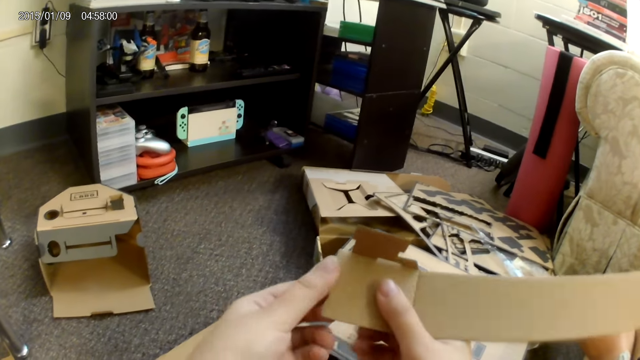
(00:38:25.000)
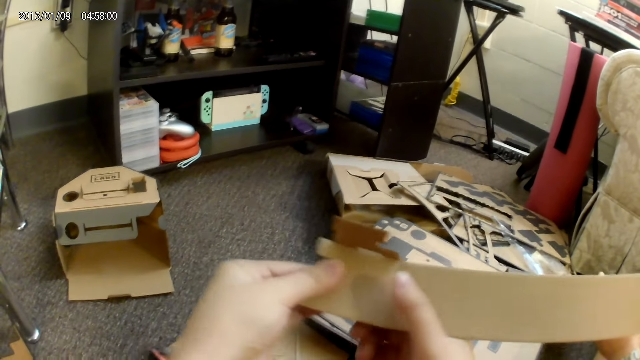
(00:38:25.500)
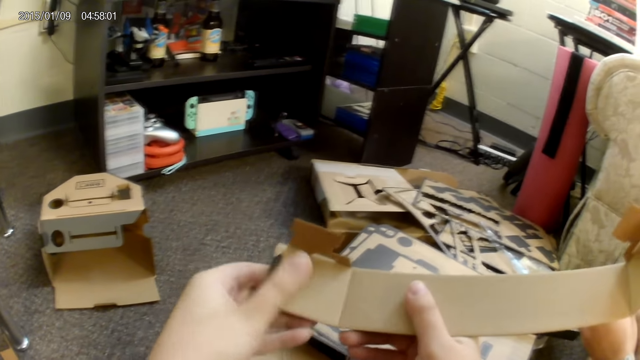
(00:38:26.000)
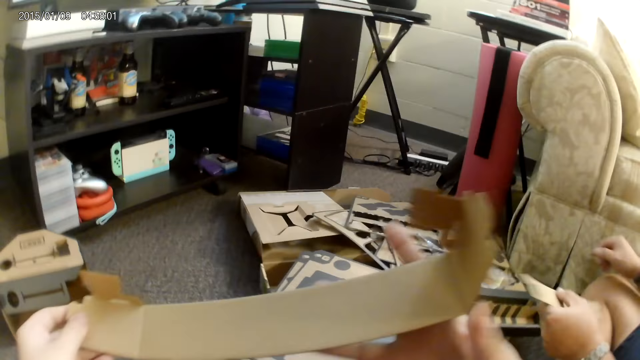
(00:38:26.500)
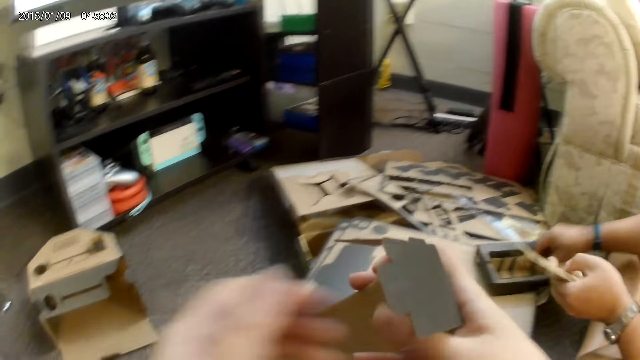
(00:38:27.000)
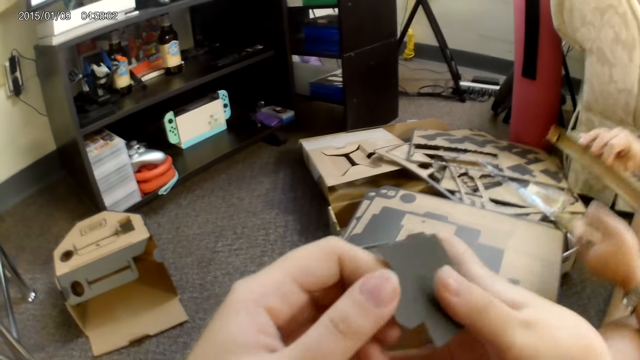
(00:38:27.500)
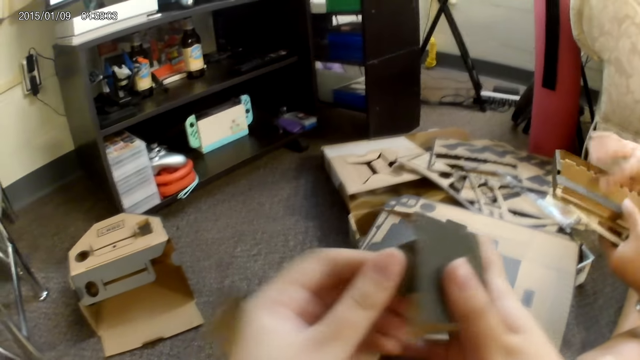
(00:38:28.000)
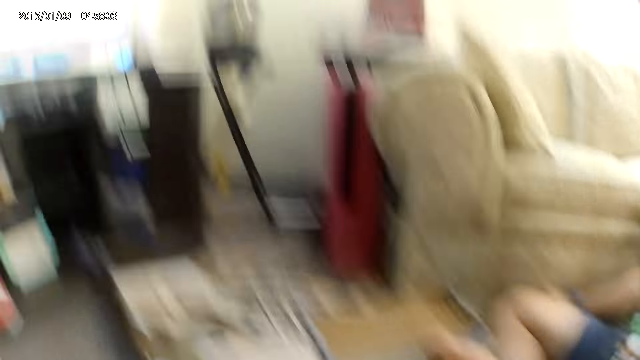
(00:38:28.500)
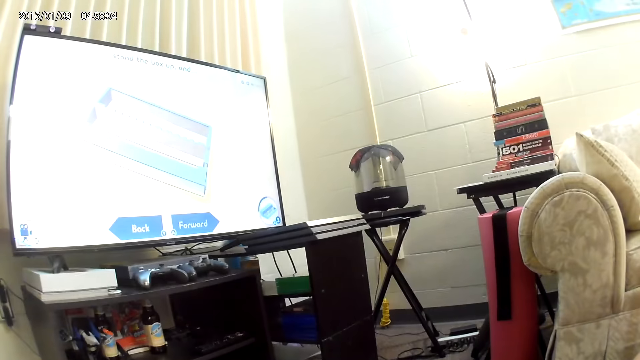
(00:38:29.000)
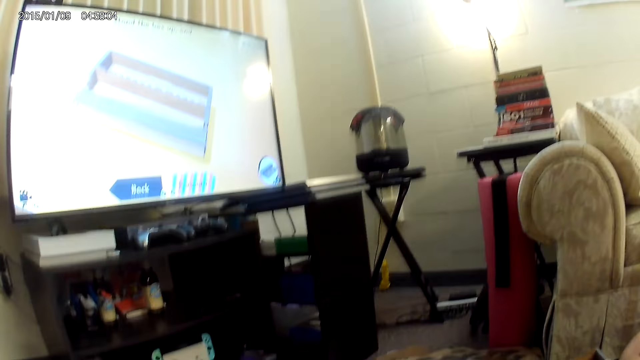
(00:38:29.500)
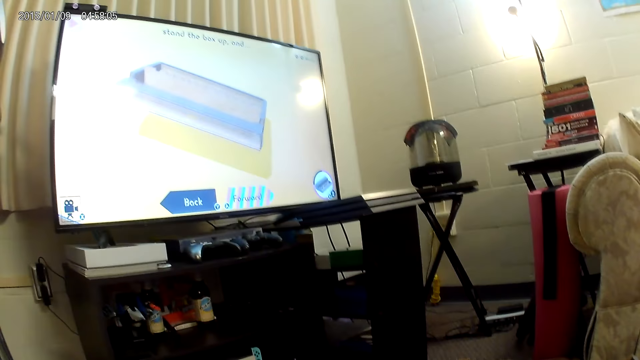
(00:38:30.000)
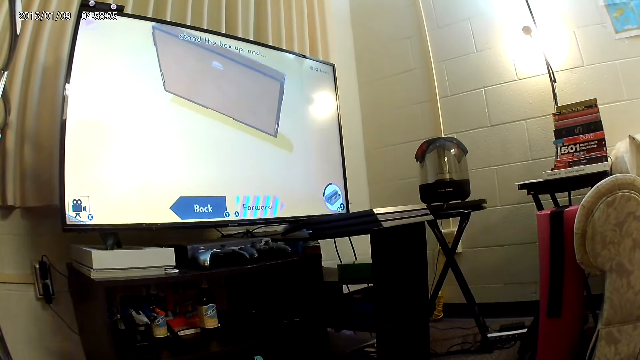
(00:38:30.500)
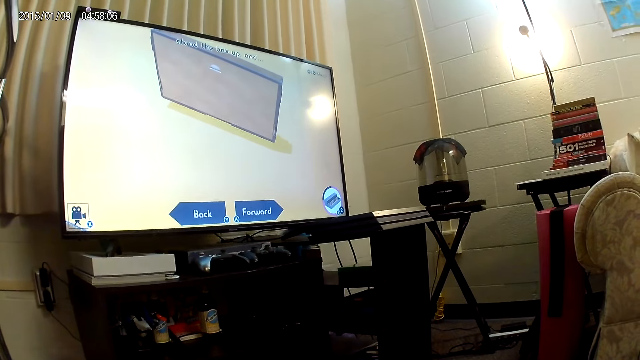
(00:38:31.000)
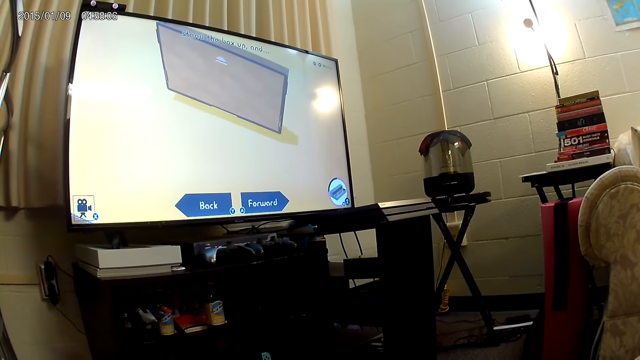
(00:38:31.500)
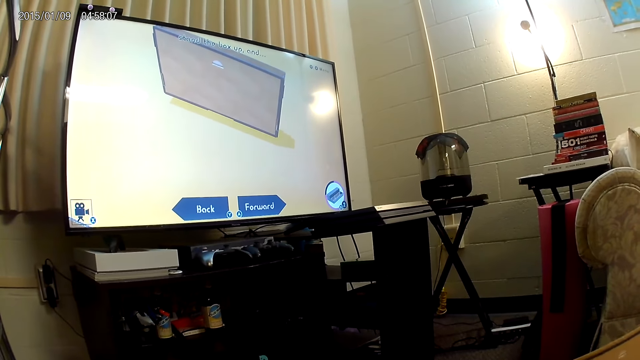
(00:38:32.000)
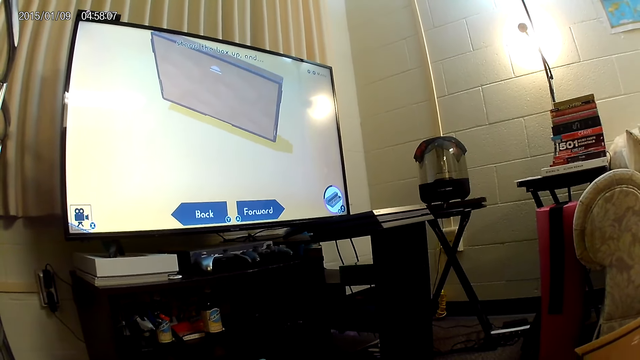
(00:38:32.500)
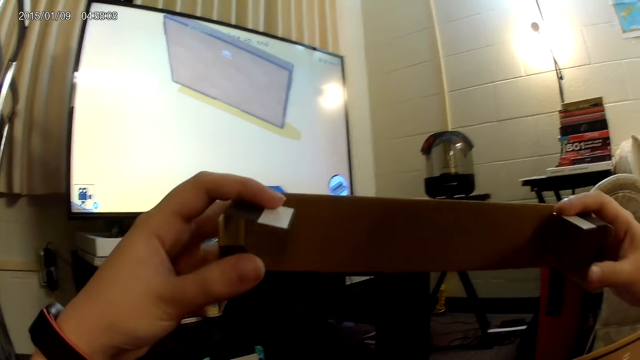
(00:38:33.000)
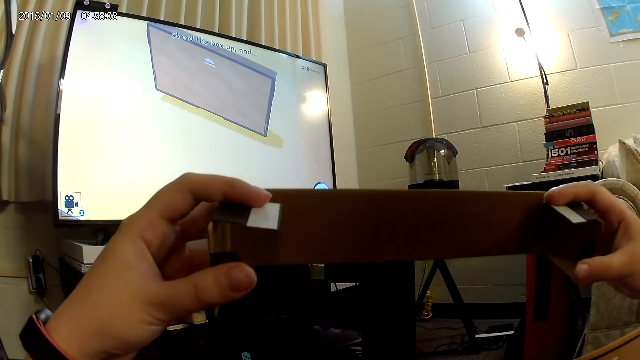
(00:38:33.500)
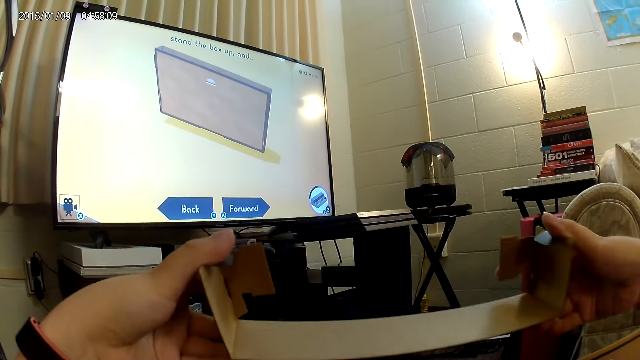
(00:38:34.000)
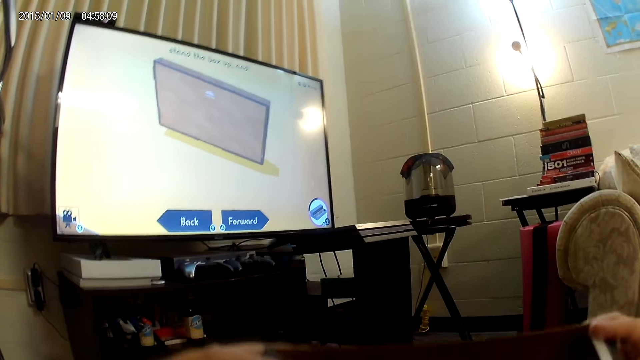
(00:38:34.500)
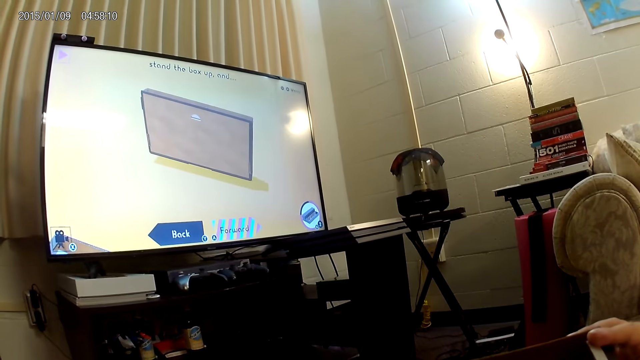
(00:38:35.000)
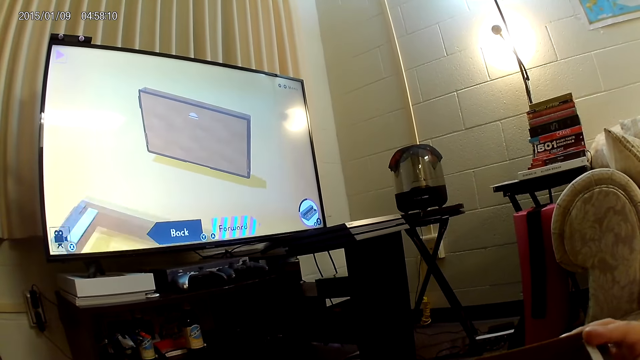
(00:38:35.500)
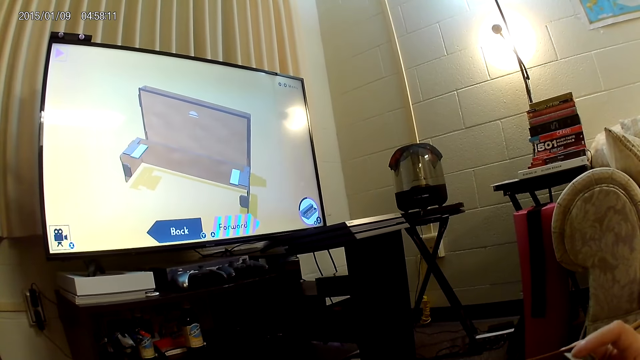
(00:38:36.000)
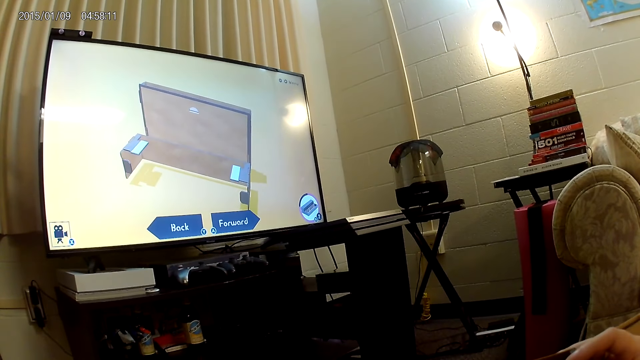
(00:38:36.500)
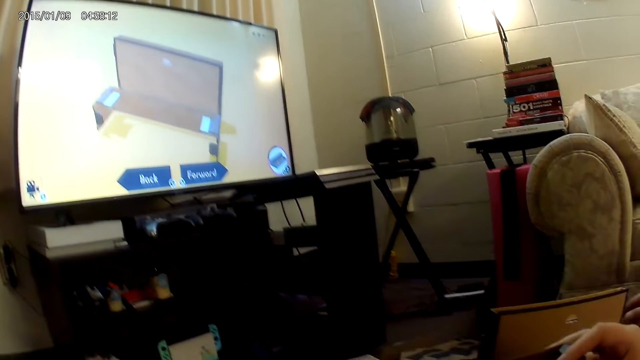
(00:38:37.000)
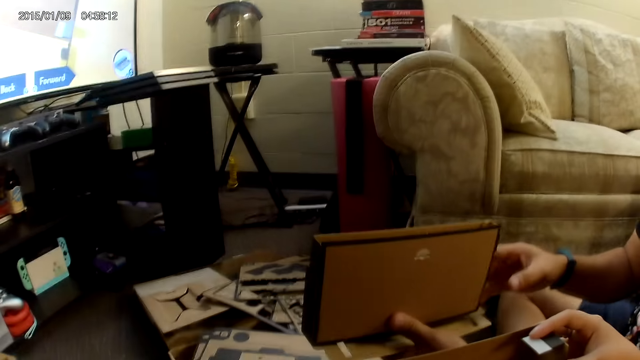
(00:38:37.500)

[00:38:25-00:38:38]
A man picks up a cardboard with his right hand. He passes the cardboard from his right hand to his left hand. The camera wearer lifts the cardboard with both hands.

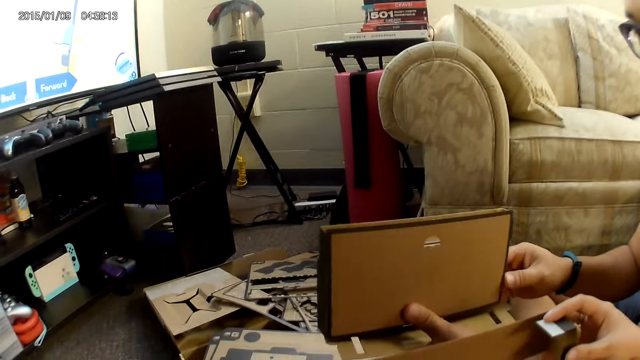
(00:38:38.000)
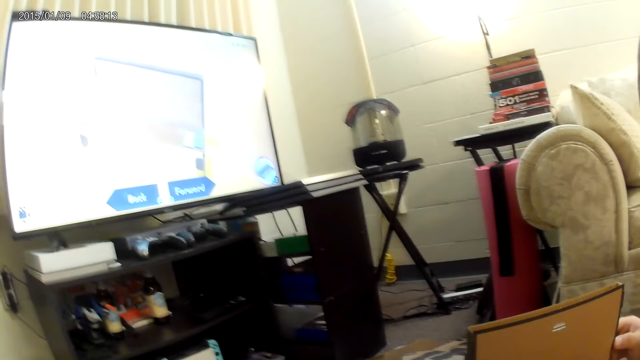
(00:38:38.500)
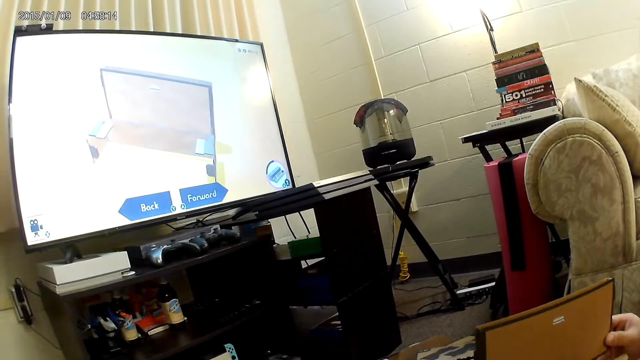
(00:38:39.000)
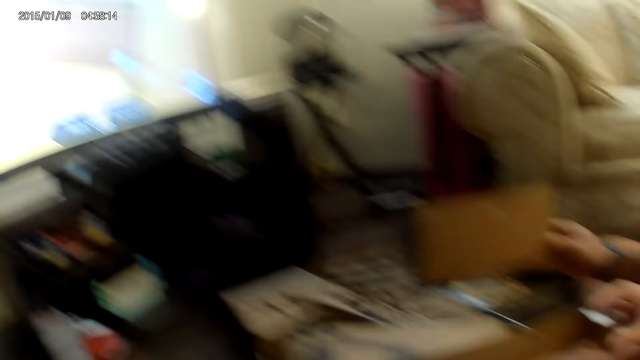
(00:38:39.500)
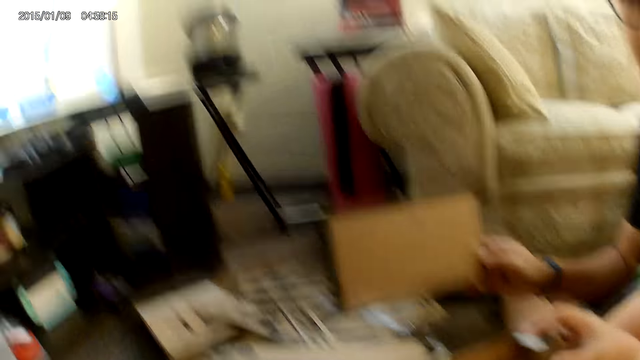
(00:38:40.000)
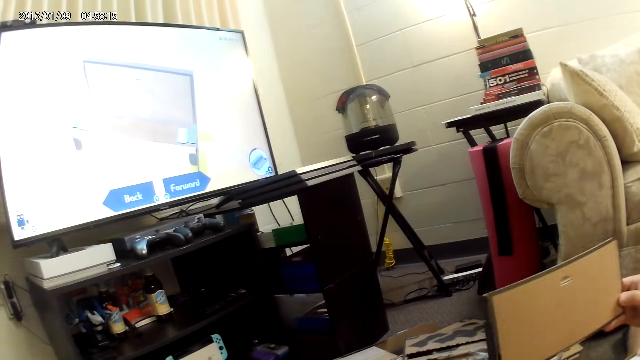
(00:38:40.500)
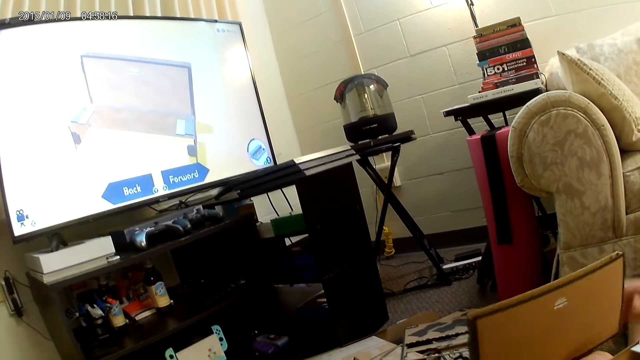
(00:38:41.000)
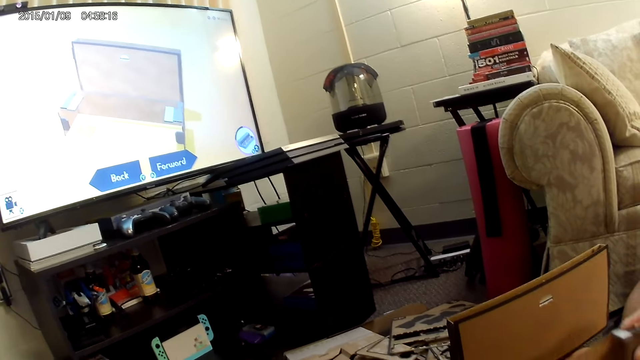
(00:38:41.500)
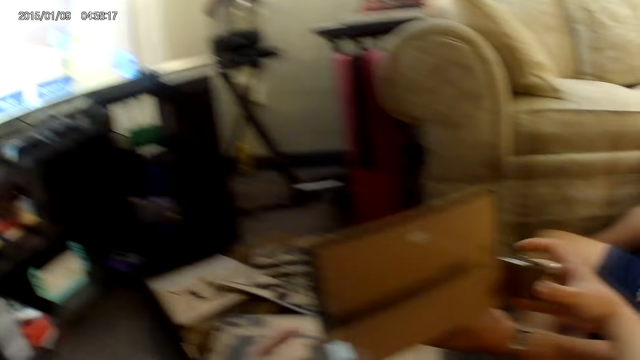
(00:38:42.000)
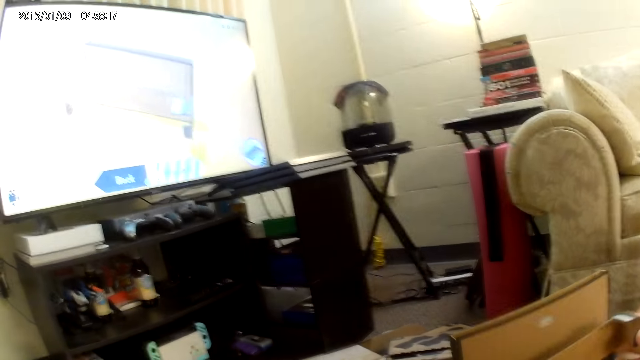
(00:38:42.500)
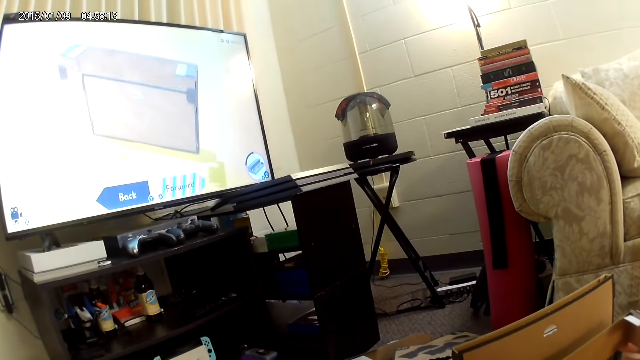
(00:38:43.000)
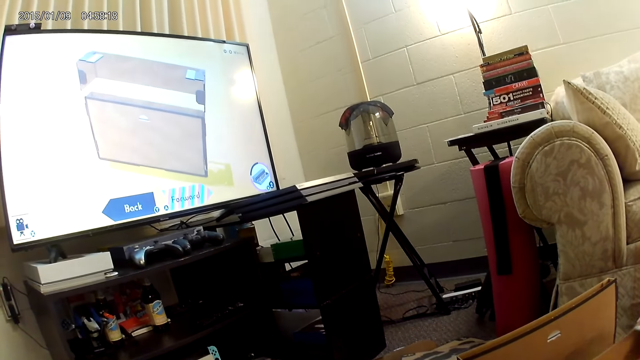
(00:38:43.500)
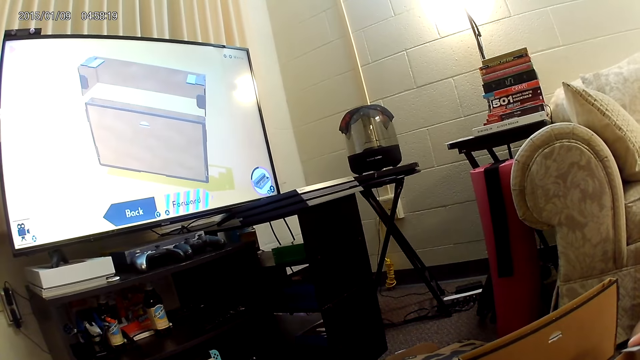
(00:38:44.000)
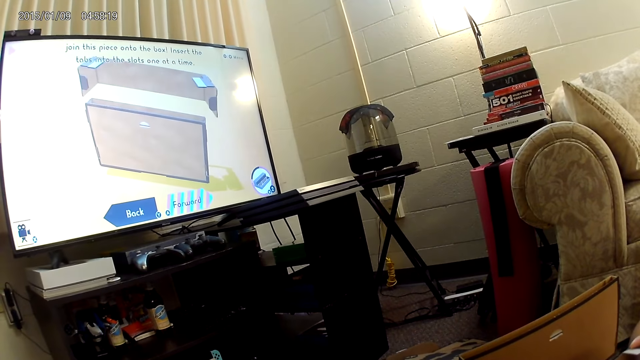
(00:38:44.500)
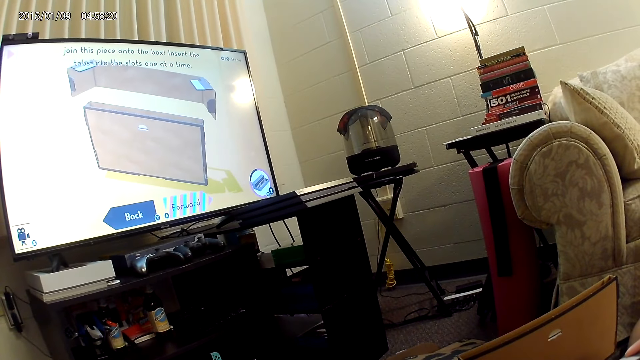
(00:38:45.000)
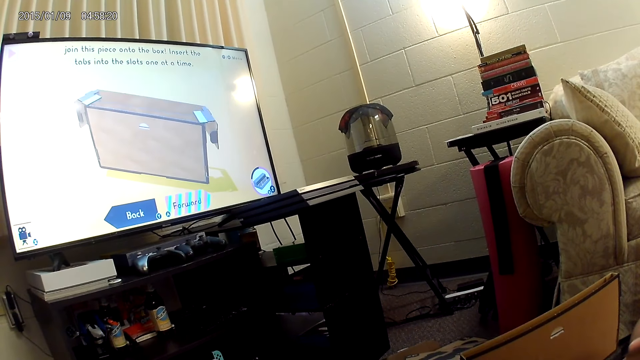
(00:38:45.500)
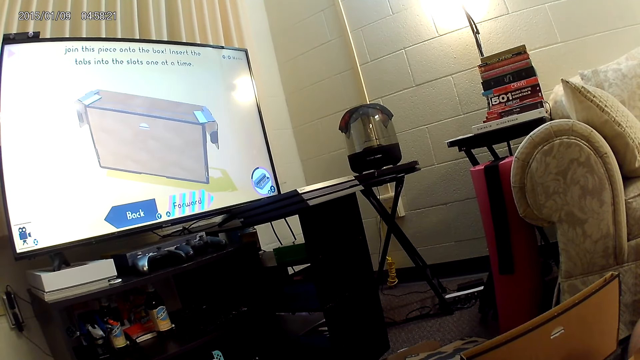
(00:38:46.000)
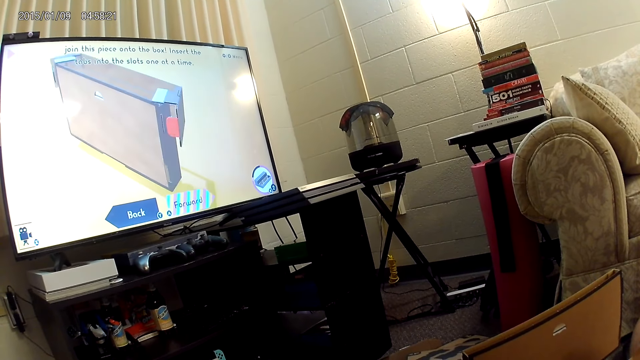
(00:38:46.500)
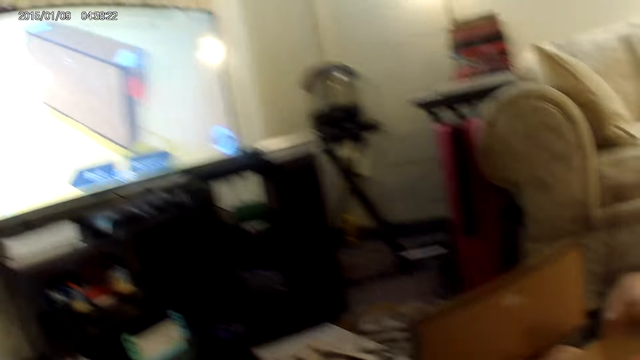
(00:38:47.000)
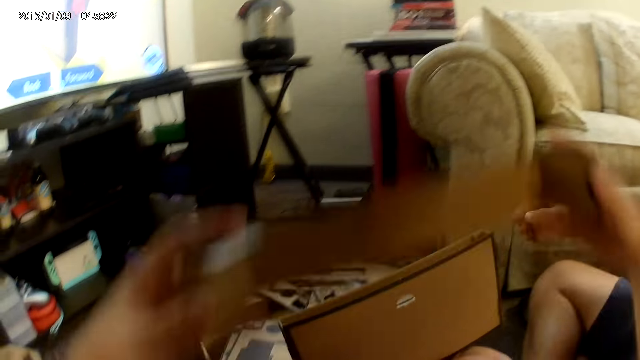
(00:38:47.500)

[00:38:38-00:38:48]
The camera wearer looks at the screen.
